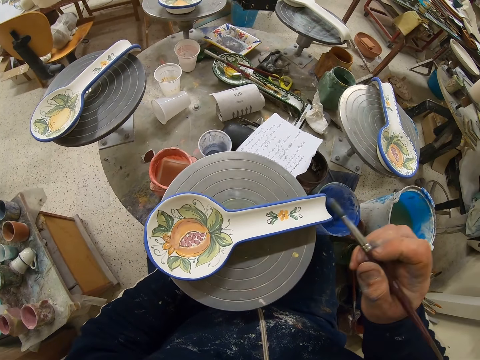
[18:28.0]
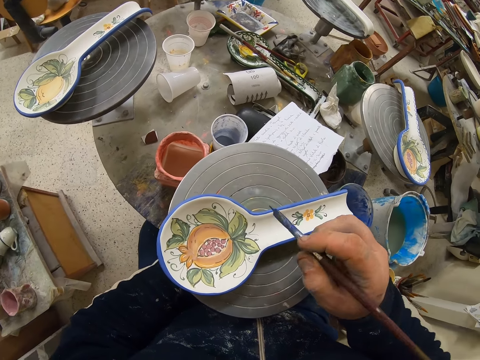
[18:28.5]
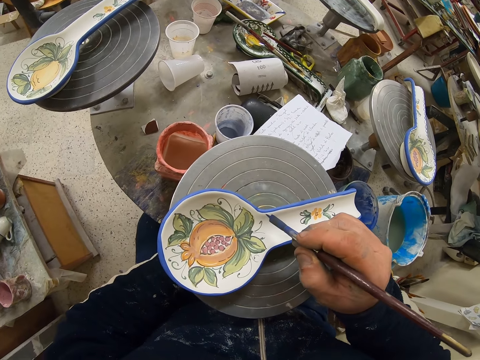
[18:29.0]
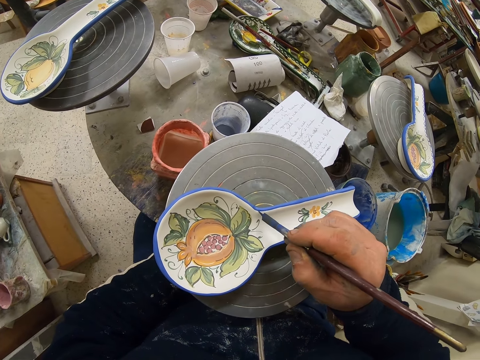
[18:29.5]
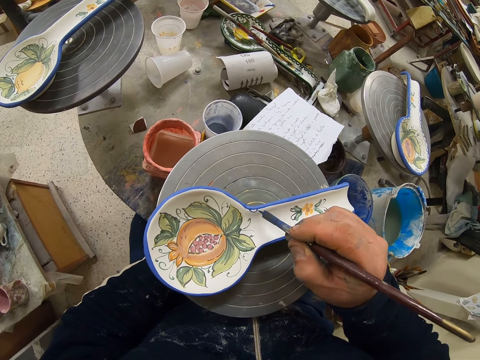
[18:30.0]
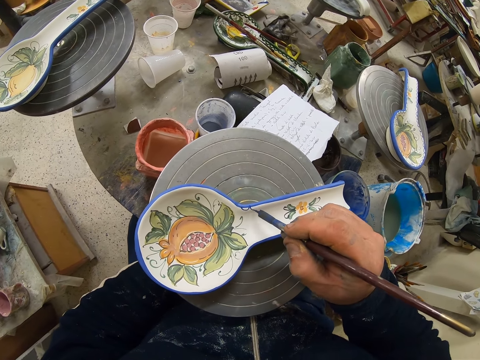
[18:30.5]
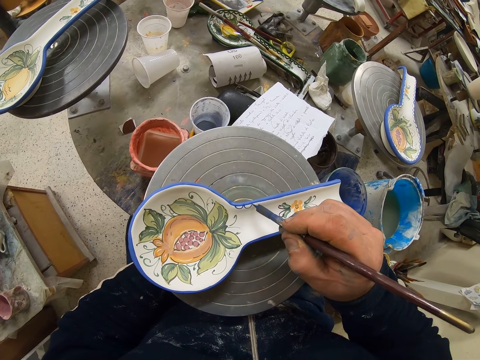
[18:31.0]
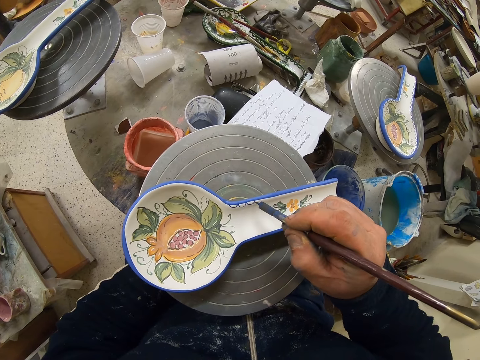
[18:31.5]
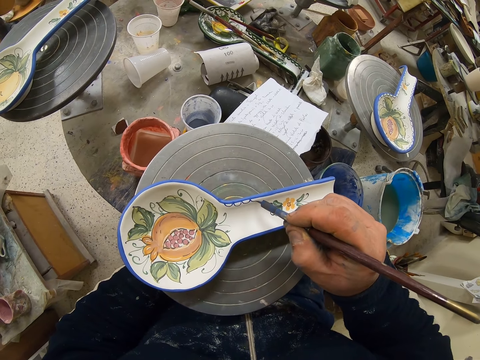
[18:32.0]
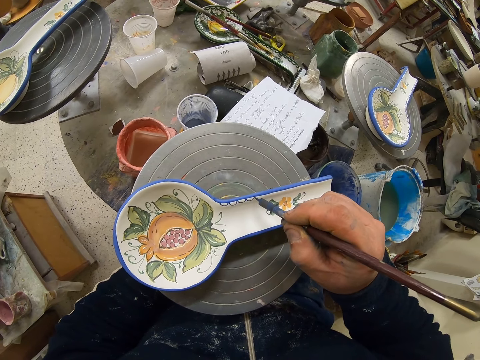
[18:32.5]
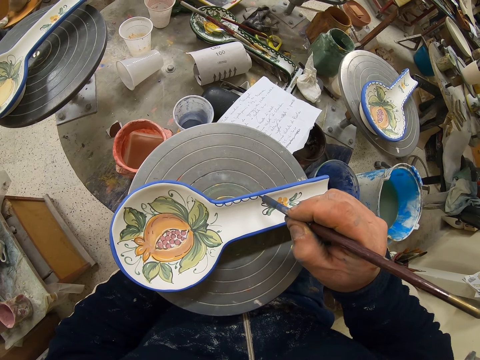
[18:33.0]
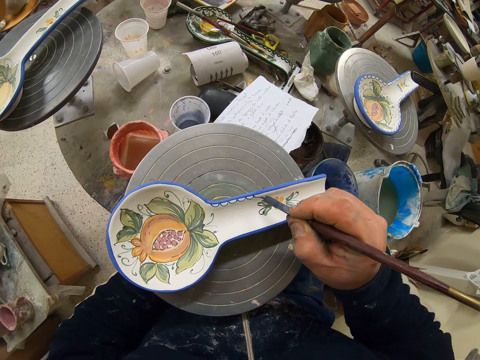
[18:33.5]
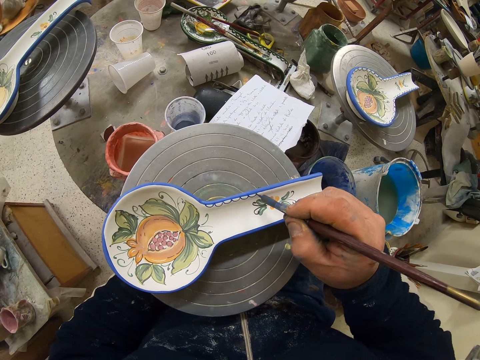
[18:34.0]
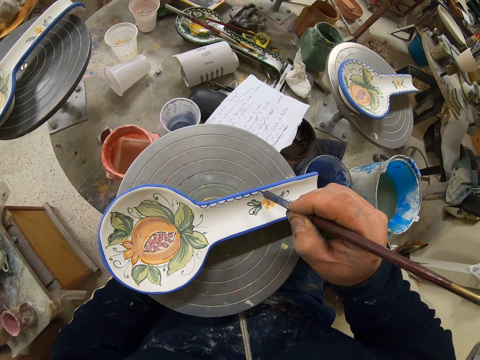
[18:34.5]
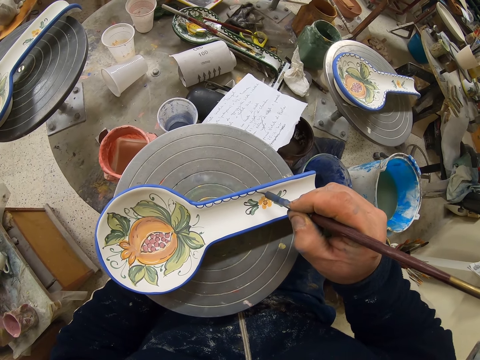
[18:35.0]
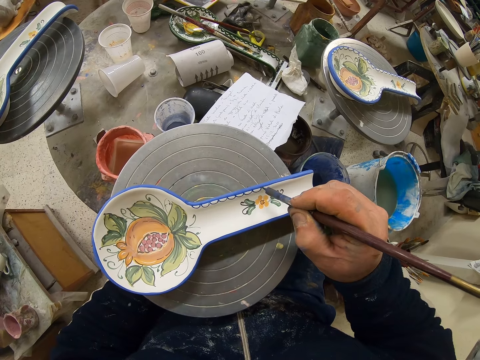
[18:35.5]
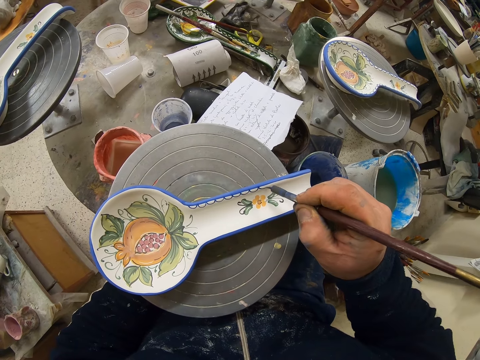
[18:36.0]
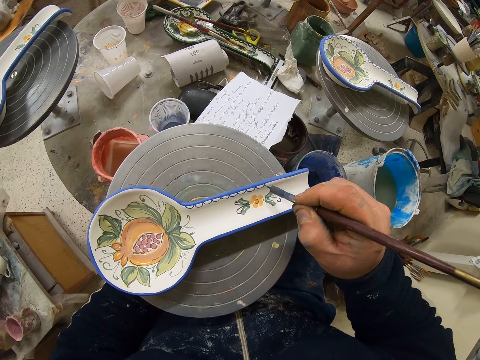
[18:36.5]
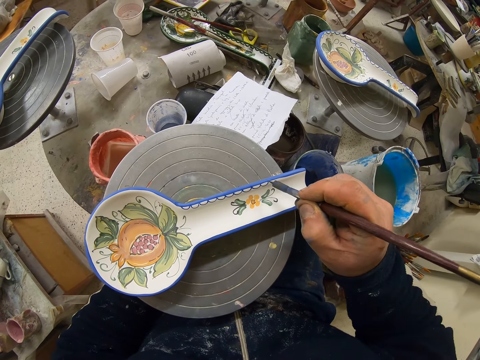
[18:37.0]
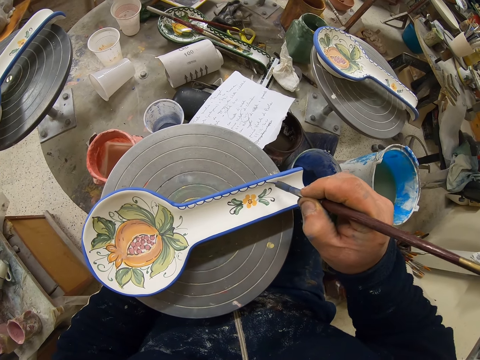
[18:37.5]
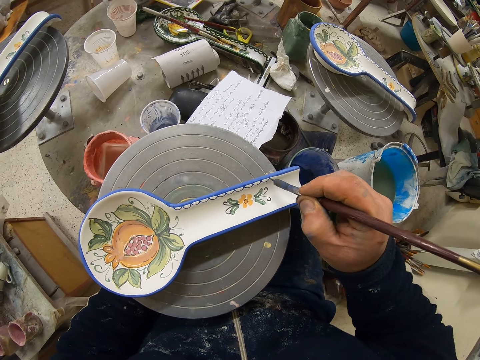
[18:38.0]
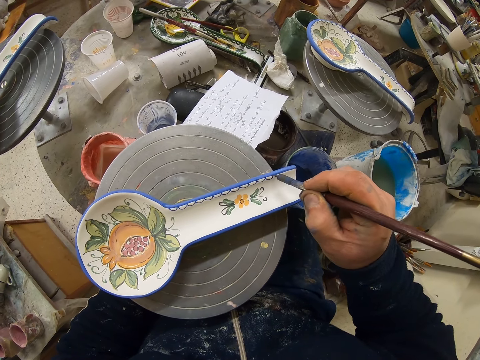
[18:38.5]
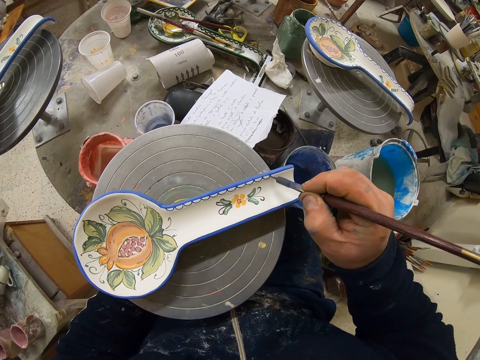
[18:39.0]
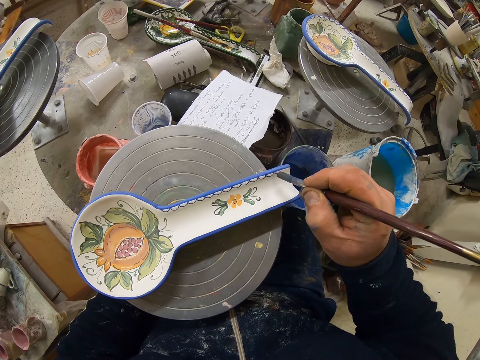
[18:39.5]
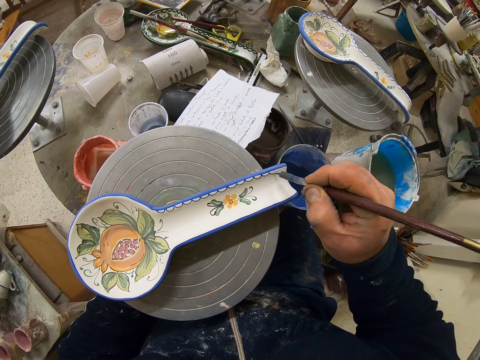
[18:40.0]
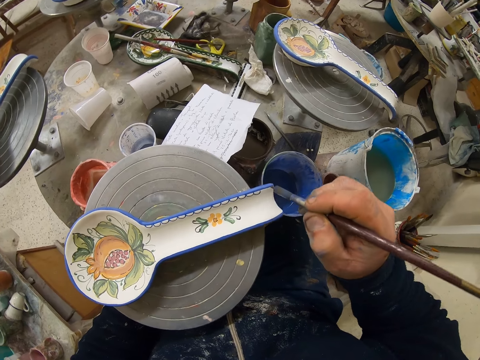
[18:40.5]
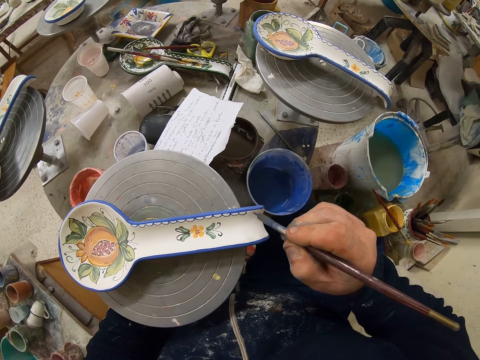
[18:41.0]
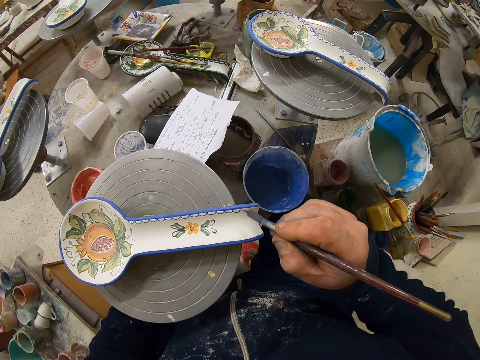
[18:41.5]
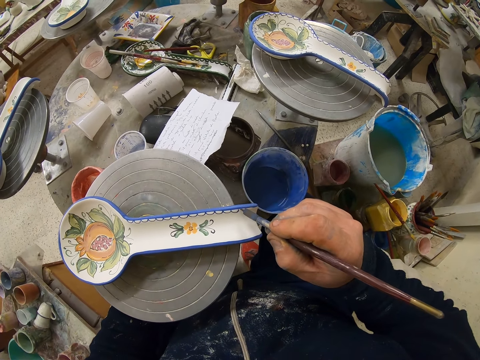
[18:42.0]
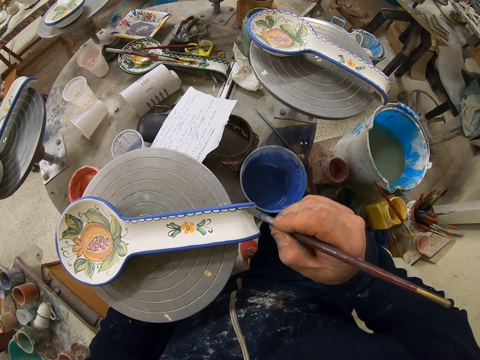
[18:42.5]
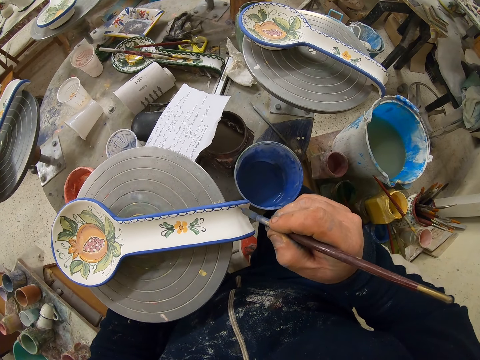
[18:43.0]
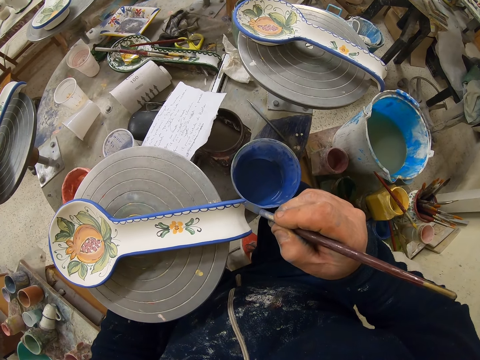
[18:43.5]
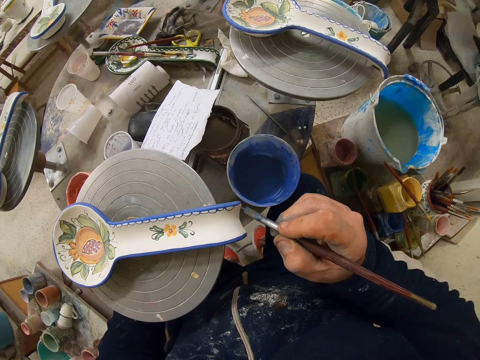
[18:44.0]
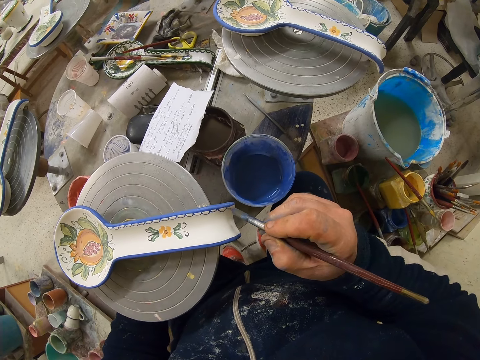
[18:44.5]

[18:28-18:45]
The camera wearer decorates the plate or spoon with the paint brush. They turn the table. They decorate the plate with the paint brush.

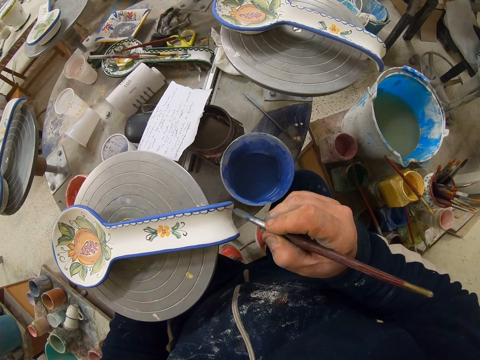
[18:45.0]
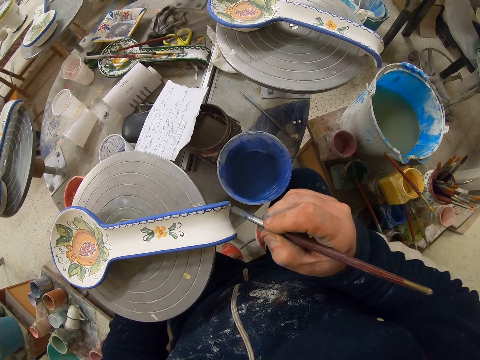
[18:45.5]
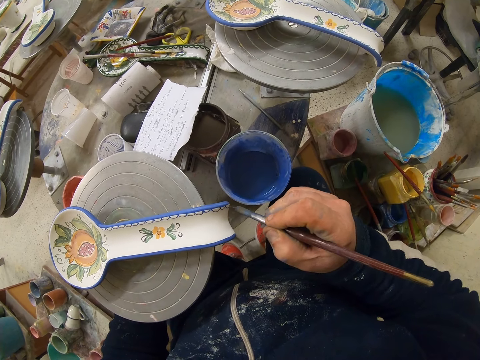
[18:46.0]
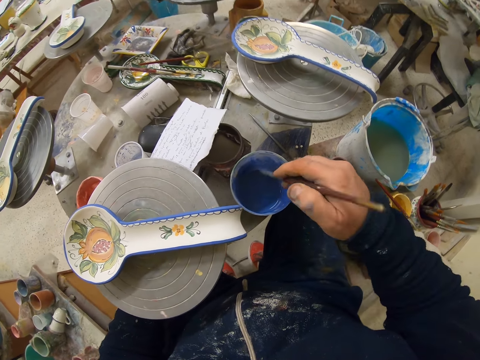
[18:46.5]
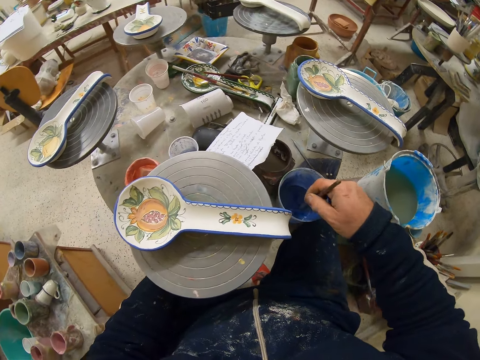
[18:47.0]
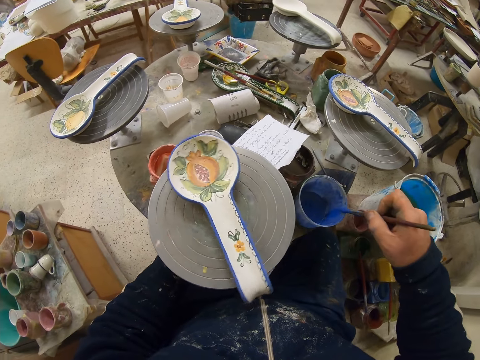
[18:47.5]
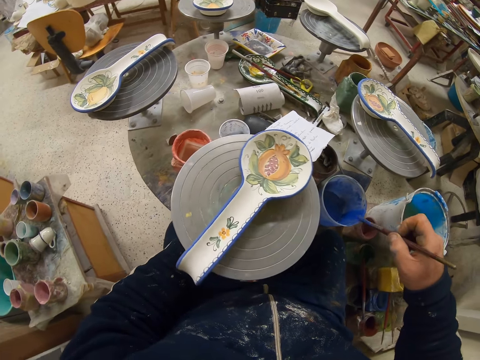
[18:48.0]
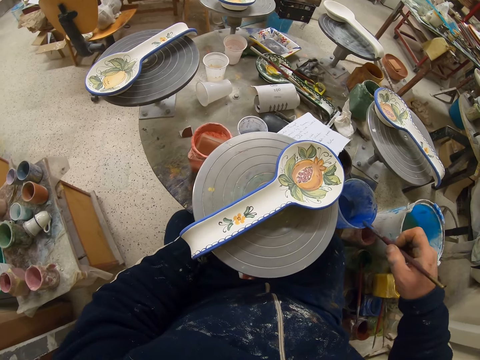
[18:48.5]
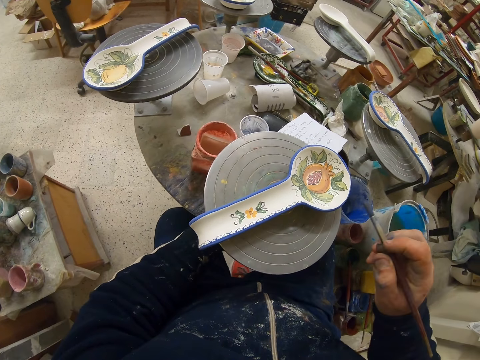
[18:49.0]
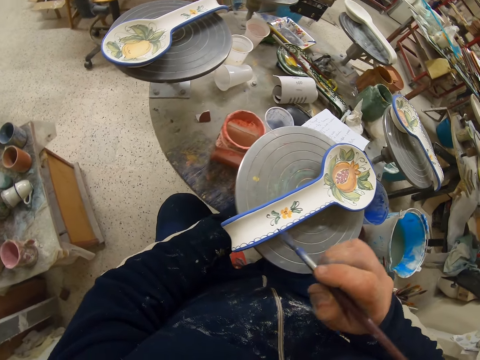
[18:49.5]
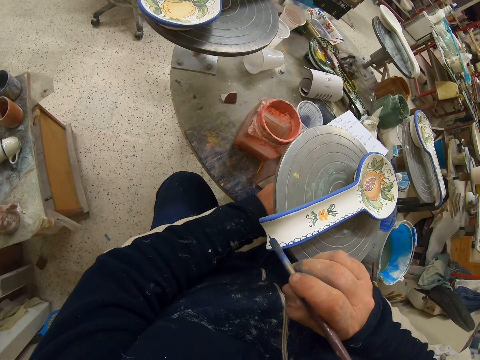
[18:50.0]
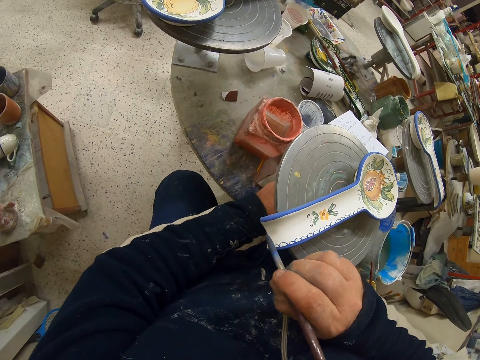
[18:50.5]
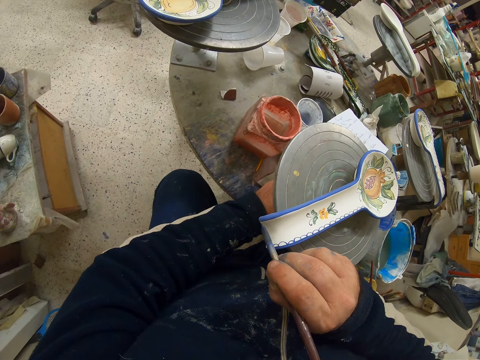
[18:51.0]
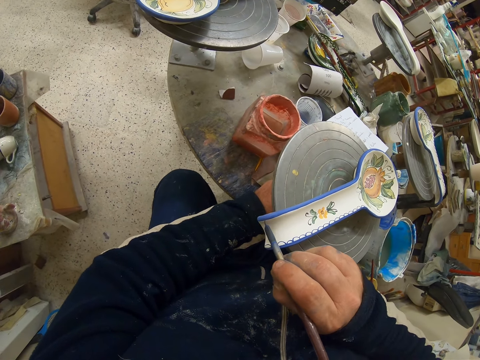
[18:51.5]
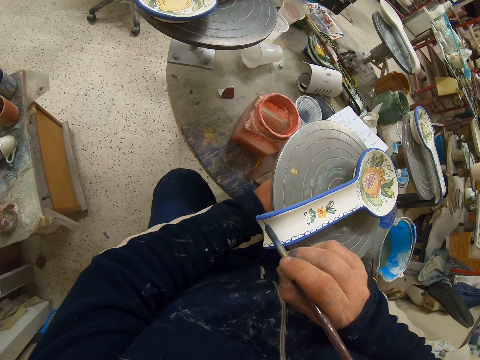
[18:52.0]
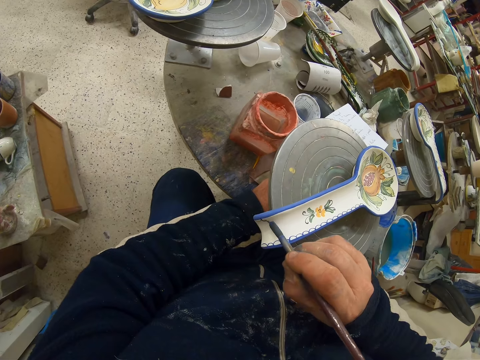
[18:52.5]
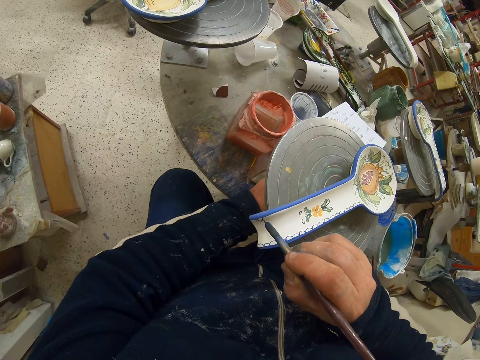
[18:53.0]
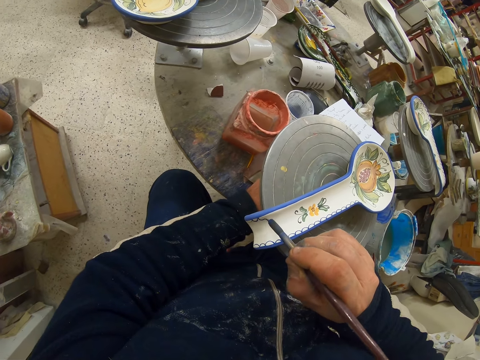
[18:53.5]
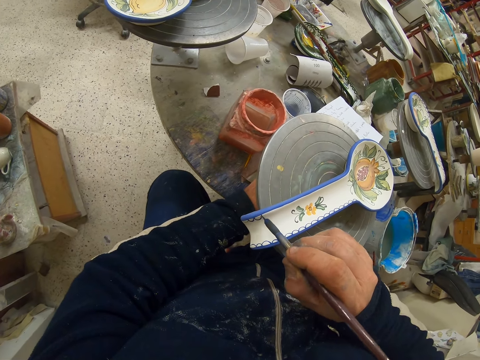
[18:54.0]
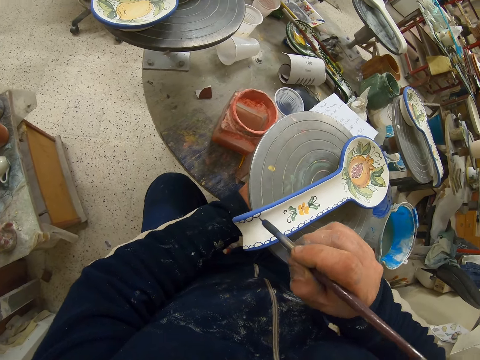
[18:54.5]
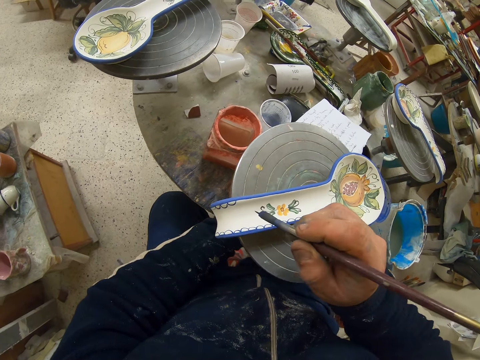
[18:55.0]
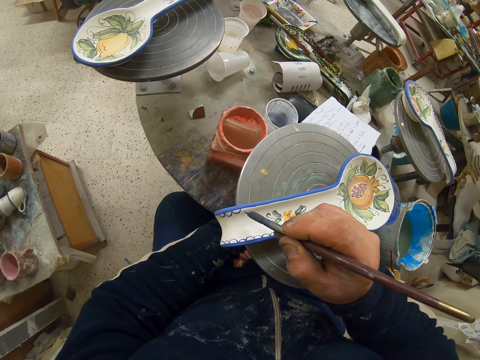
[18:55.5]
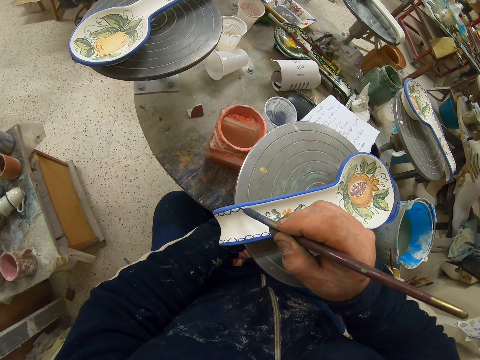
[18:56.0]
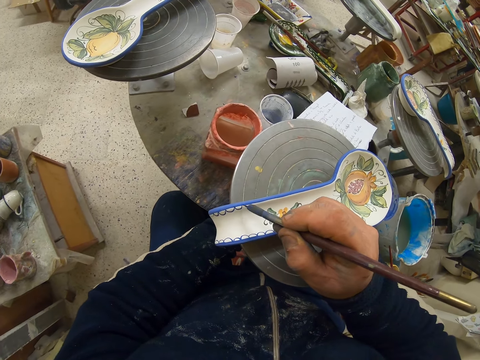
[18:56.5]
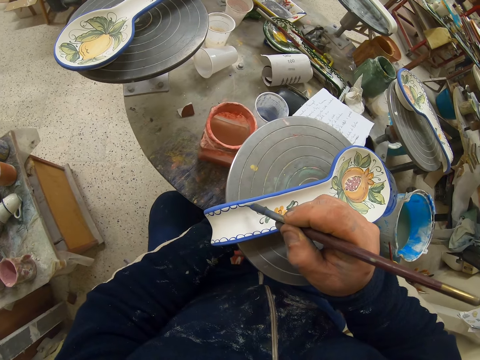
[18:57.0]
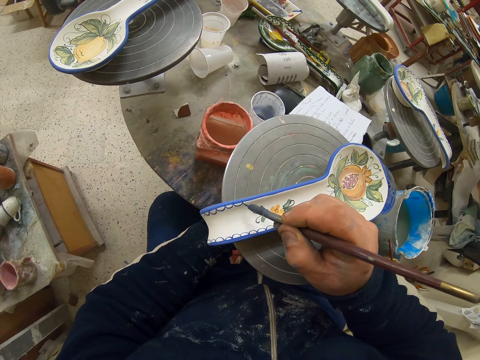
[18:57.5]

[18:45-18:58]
The camera wearer dips the paint brush in the paint can. They turn the table. They rub the paint brush on the paint can. They decorate the plate or spoon with the paint brush.
